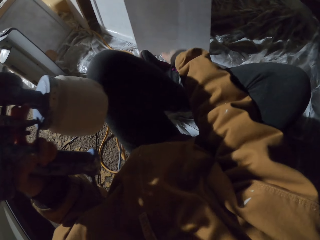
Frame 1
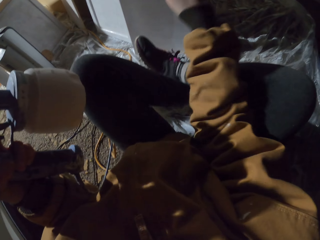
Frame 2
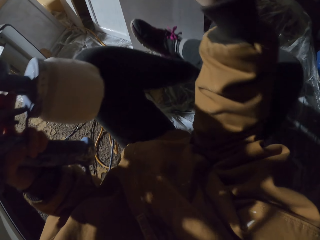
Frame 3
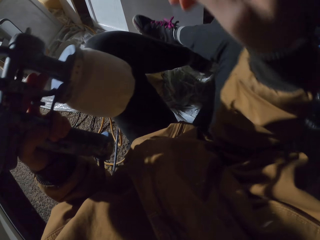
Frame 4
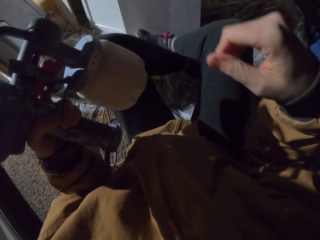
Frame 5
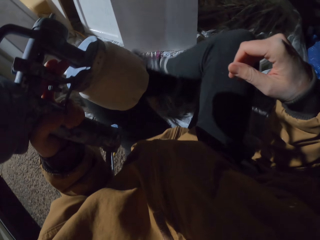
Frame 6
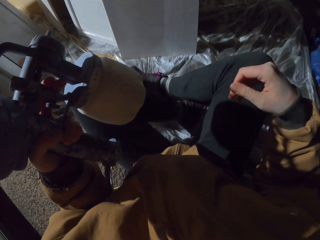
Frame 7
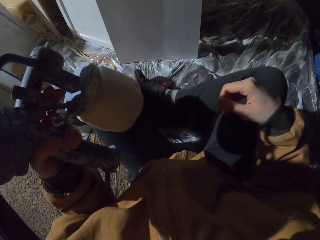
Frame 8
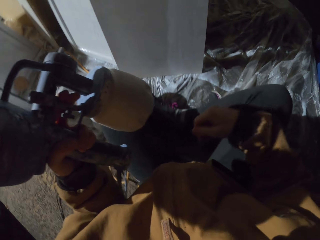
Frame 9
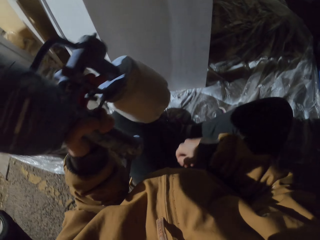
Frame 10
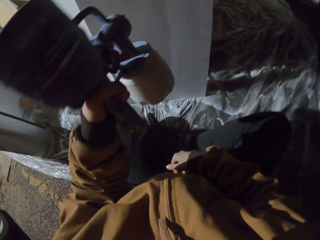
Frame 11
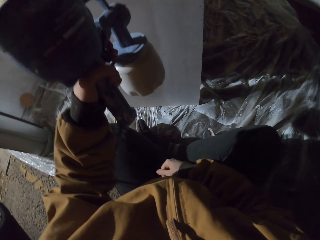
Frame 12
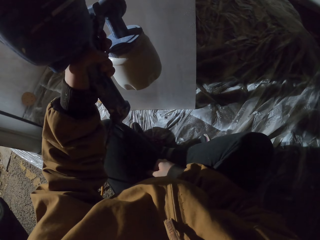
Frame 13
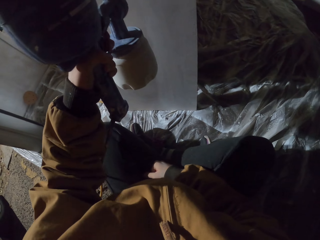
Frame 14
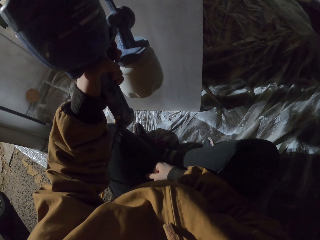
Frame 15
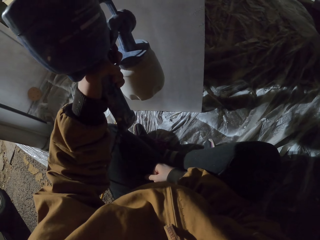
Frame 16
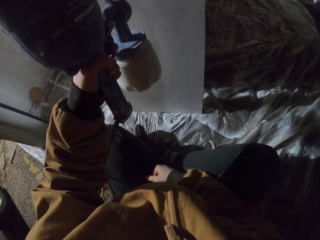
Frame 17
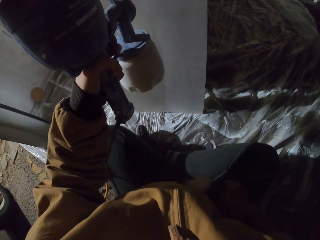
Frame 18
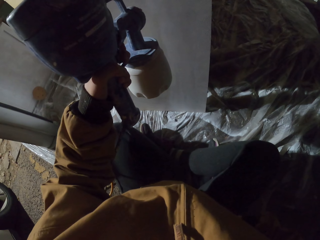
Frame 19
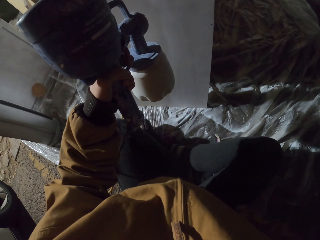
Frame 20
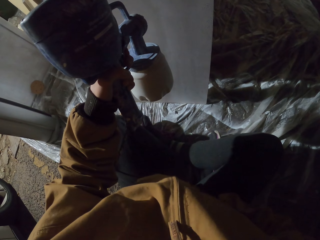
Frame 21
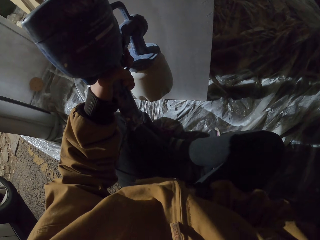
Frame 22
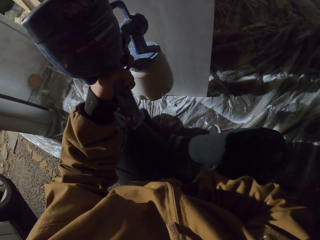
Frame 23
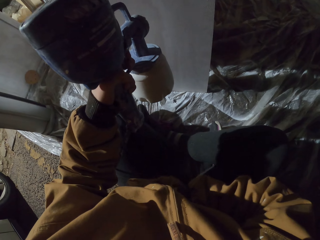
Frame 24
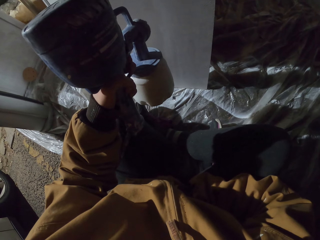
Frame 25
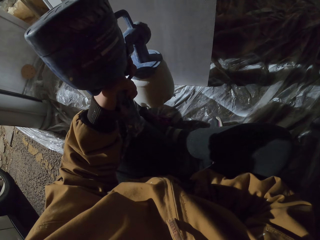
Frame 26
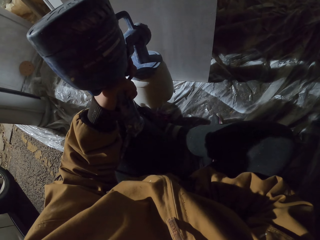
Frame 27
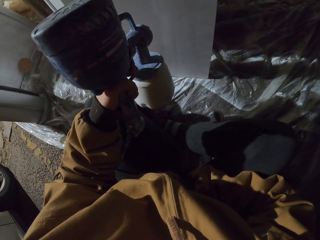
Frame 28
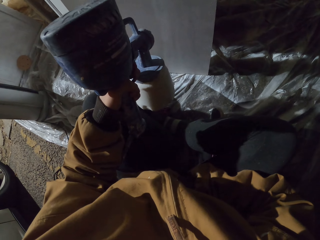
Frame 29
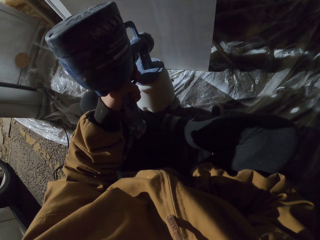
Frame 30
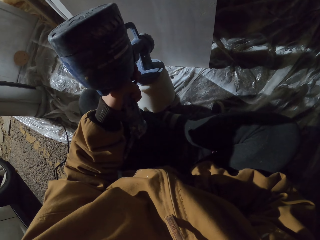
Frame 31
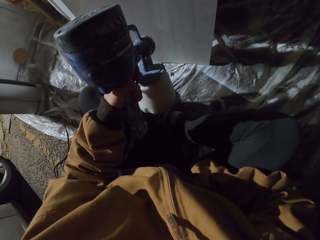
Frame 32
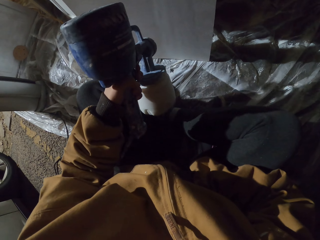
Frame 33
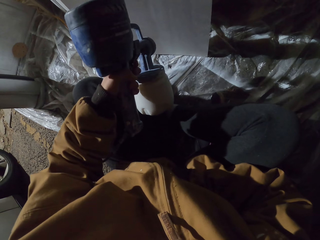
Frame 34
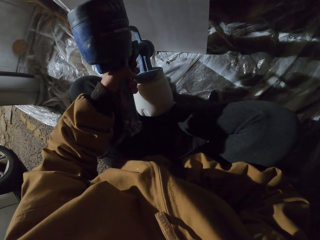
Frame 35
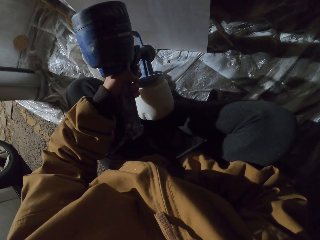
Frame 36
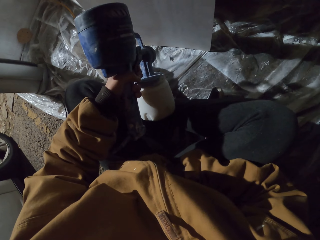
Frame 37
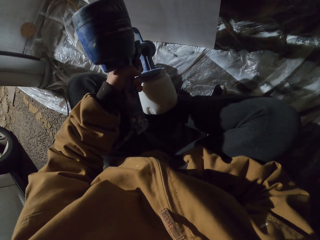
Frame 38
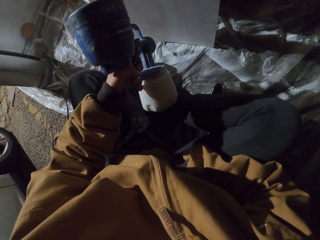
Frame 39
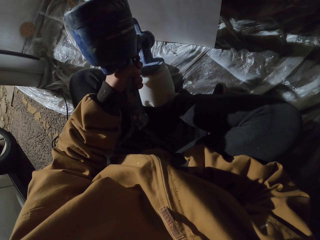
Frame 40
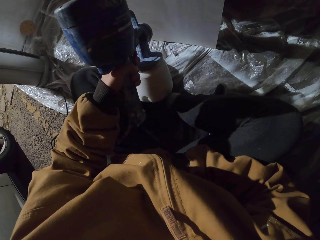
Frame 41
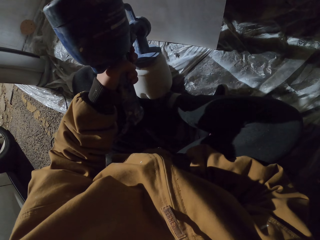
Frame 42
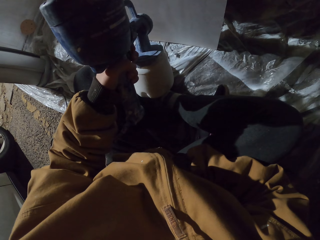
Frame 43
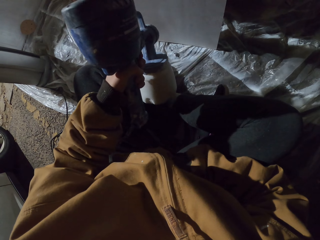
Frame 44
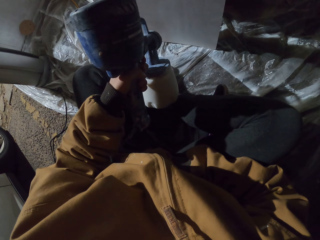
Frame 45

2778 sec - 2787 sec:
The camera wearer touches the nylon paper. They hold the spray gun. They move a leg. They move a hand. They spray the wood. They spray the wood again. They pocket.

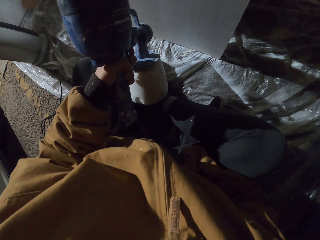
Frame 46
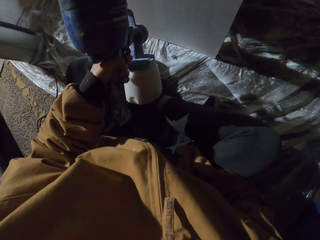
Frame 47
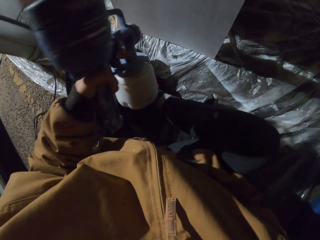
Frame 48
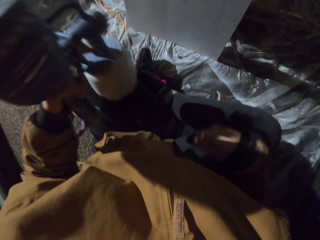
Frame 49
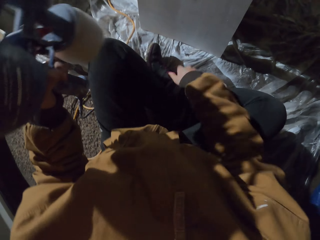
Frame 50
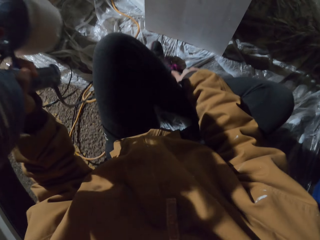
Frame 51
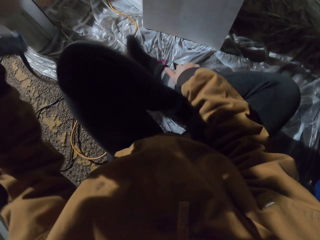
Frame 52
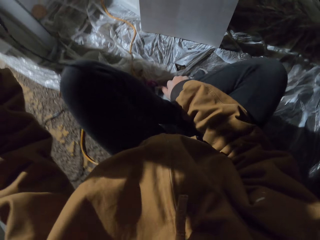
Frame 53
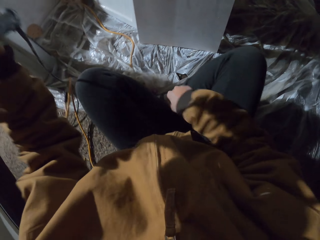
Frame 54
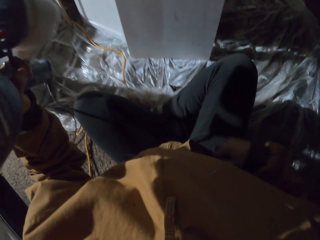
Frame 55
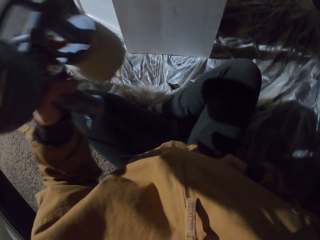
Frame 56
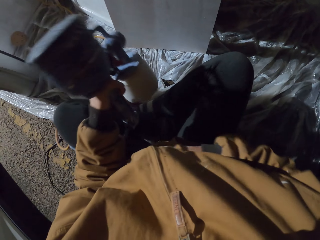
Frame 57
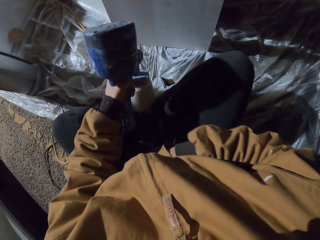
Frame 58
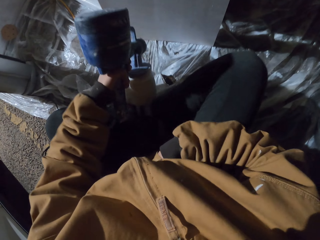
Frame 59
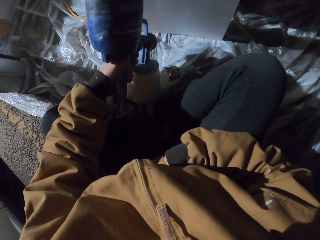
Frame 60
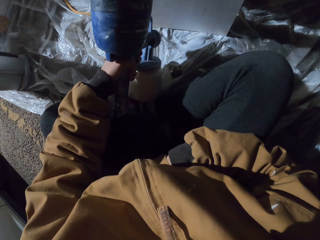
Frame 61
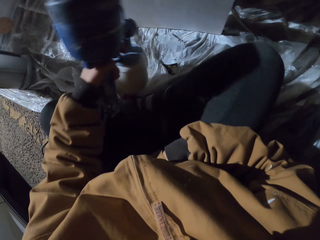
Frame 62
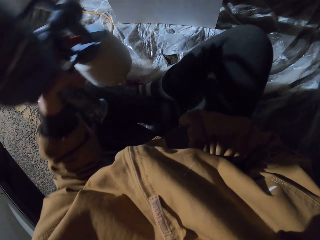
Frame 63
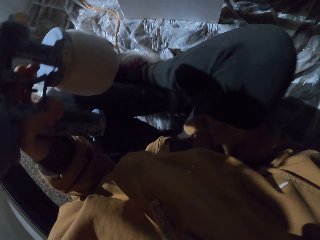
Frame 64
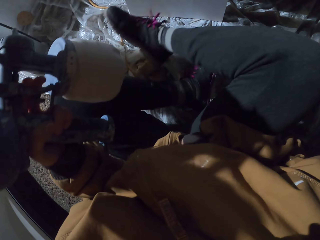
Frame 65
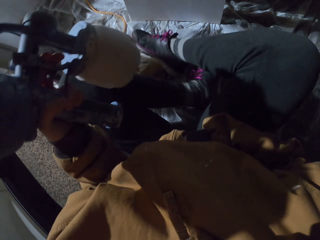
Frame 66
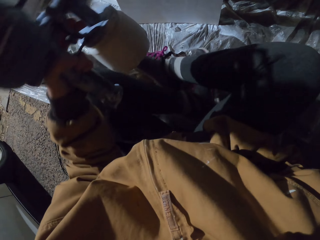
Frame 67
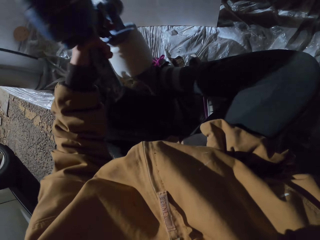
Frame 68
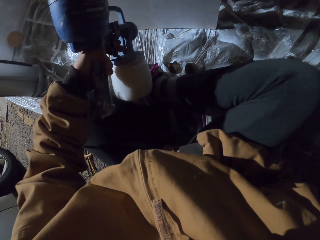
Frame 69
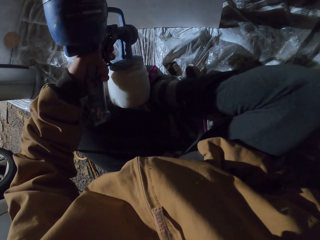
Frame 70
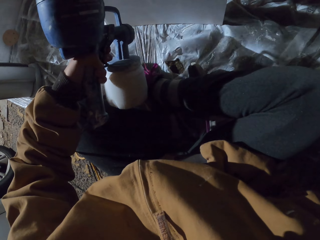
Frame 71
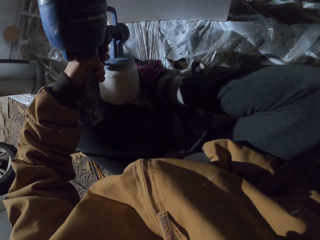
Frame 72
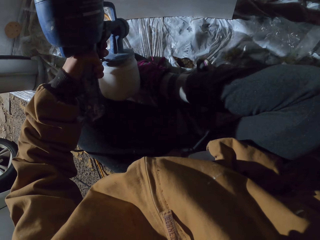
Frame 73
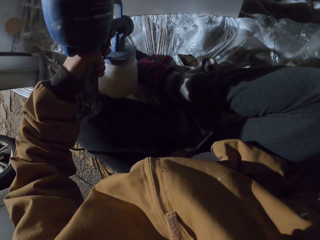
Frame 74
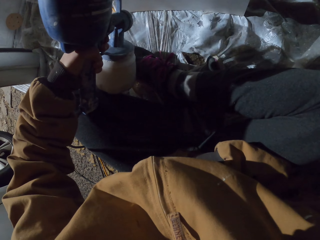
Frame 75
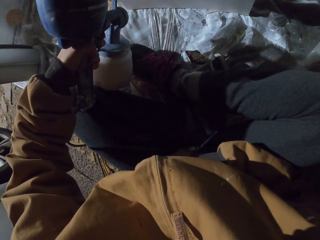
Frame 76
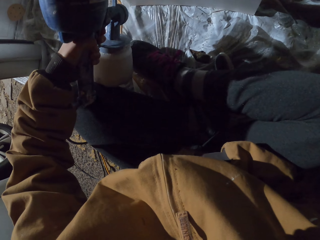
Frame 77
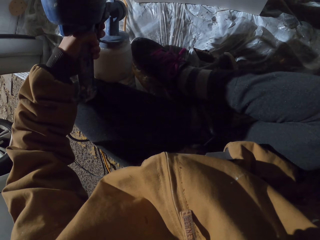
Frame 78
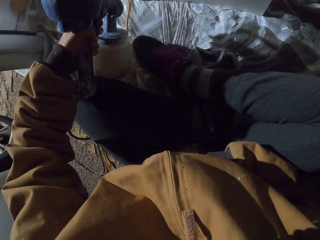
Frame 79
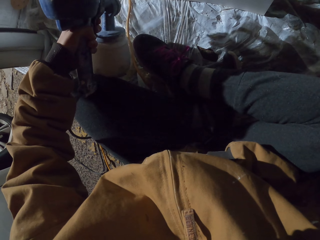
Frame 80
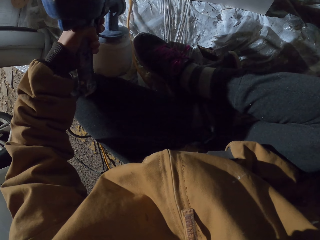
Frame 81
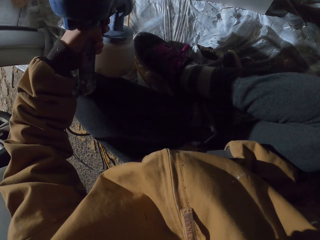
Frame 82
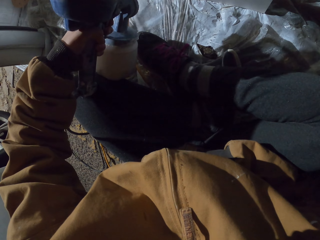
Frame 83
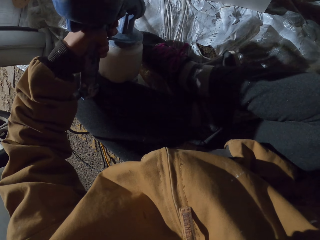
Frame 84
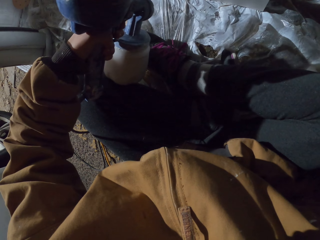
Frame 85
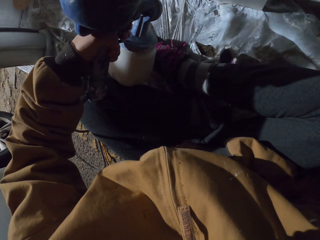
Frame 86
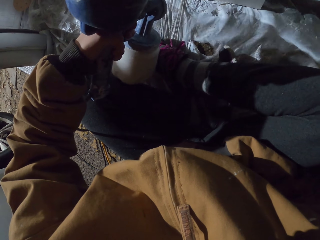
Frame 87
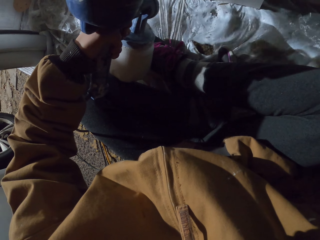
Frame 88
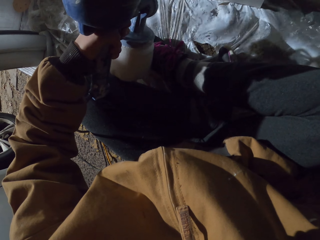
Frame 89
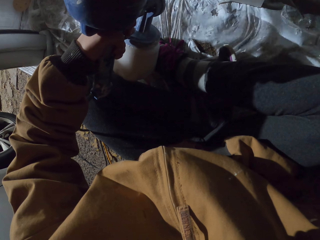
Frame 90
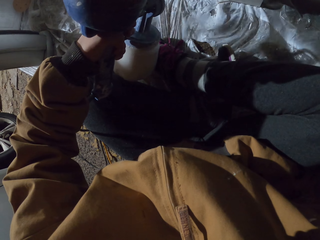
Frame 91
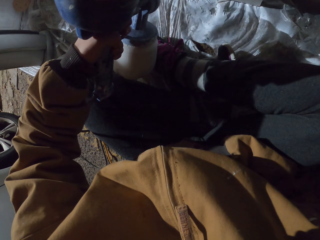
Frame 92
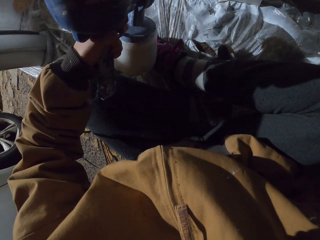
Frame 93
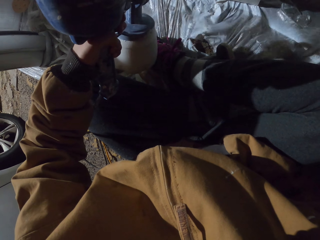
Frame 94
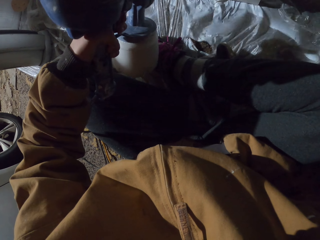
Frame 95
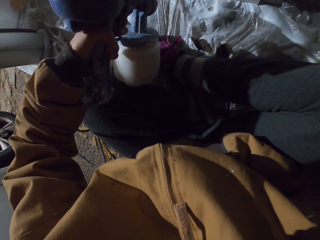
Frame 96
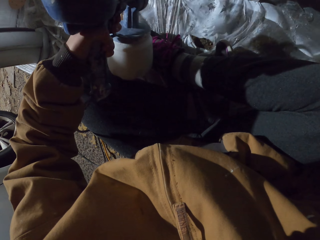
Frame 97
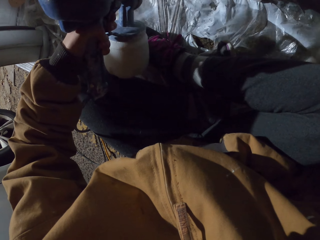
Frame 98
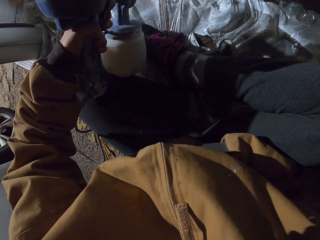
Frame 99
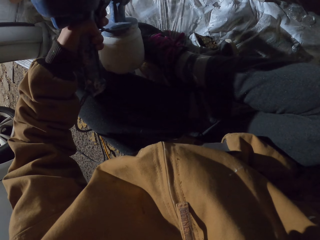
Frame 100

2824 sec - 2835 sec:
The camera wearer holds the spray gun. They move their hands. They spray the wood. They move the hands. They move a leg. They spray the wood.

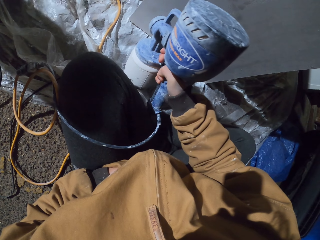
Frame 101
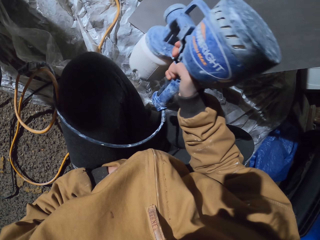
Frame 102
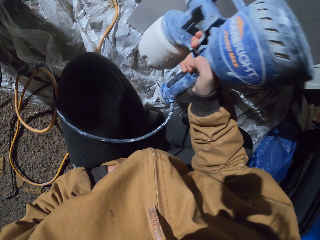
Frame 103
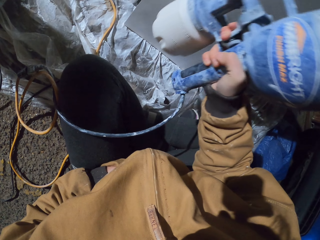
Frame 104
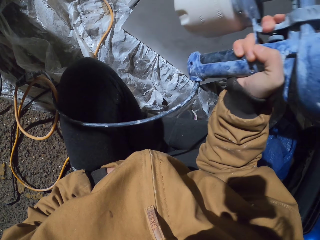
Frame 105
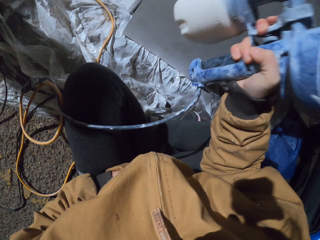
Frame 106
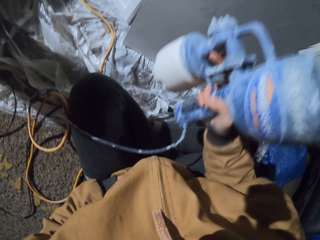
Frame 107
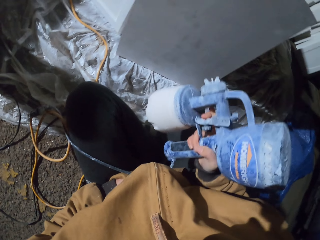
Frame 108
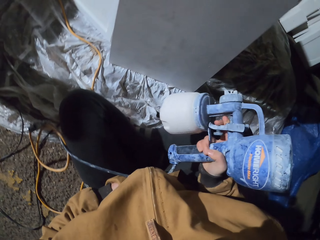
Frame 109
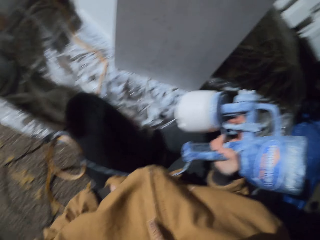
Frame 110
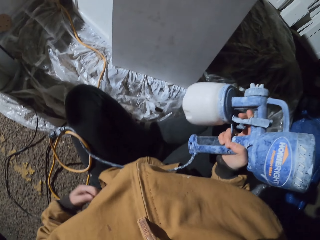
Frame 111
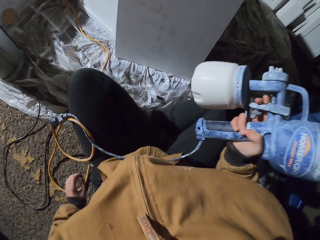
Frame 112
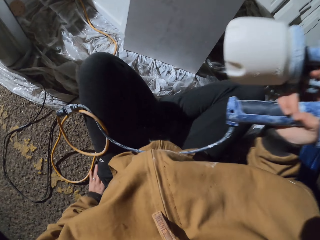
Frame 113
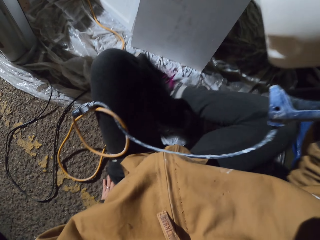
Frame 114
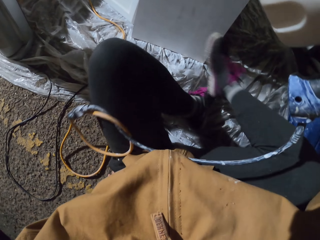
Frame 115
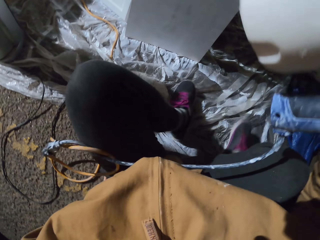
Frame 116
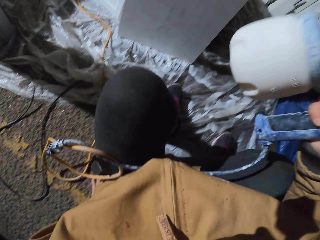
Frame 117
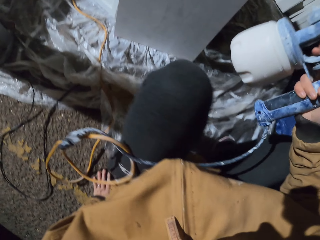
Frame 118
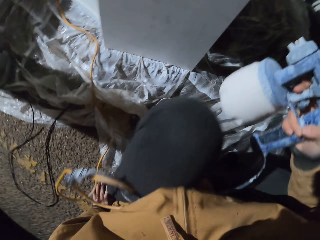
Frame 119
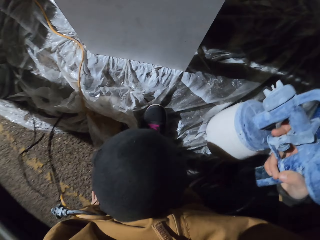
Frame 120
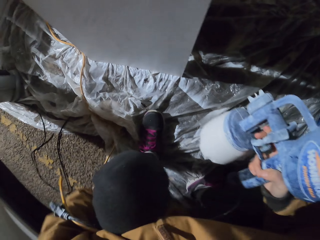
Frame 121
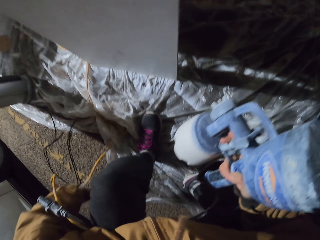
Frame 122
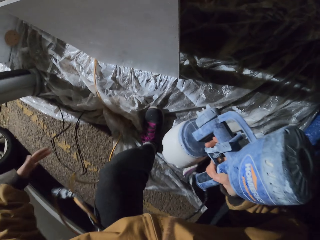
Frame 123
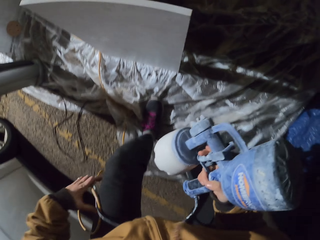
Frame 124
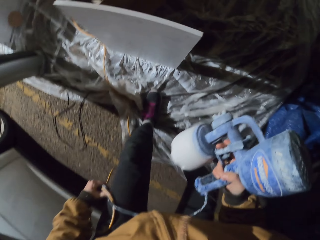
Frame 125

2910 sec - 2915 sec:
The camera wearer holds the spray gun. They stand up.
